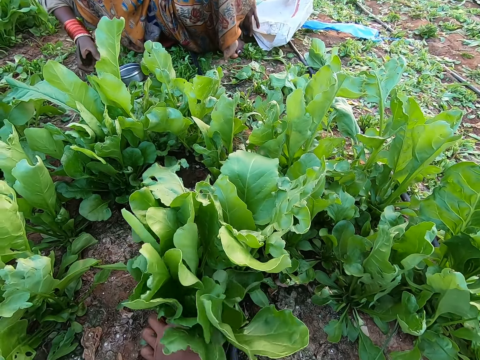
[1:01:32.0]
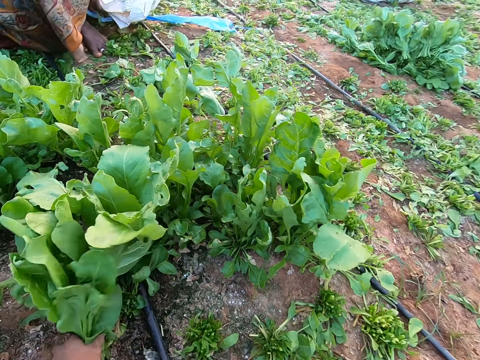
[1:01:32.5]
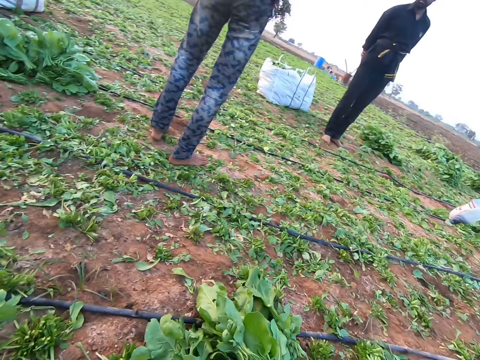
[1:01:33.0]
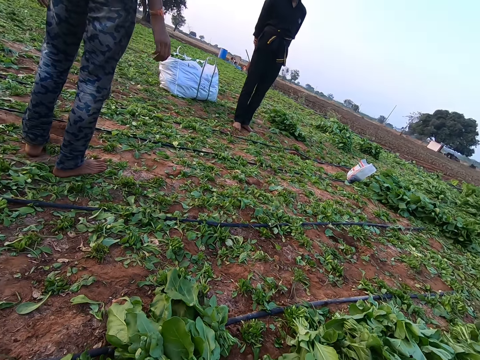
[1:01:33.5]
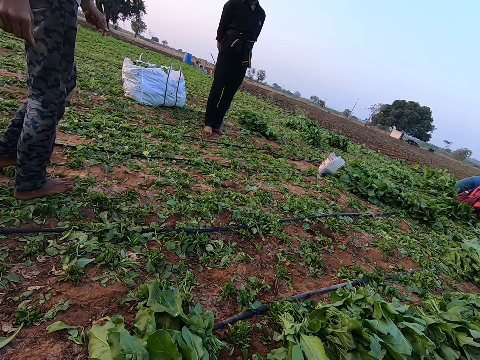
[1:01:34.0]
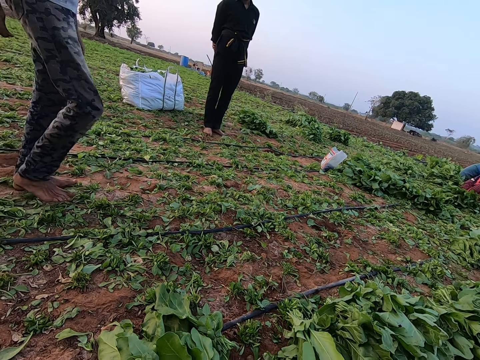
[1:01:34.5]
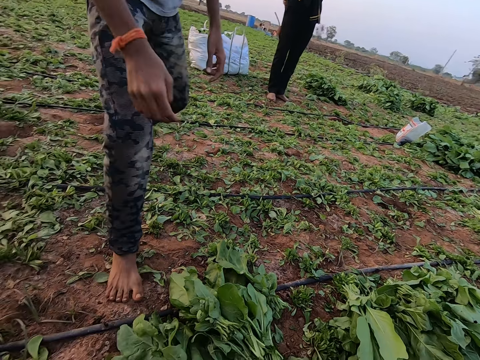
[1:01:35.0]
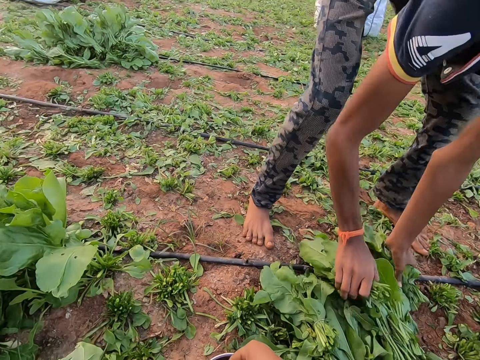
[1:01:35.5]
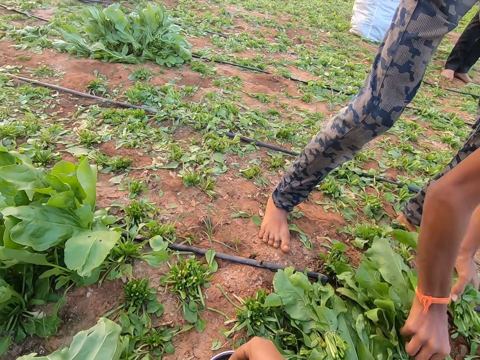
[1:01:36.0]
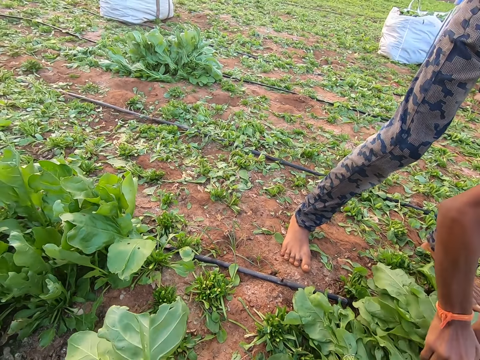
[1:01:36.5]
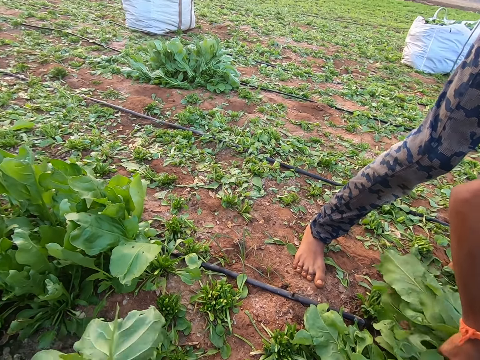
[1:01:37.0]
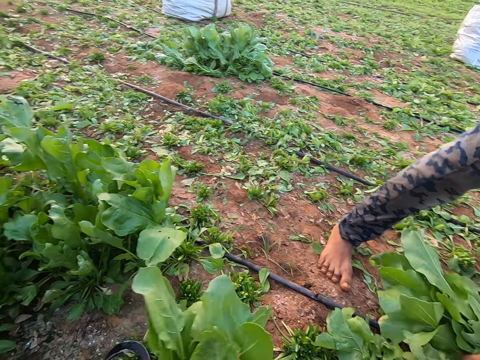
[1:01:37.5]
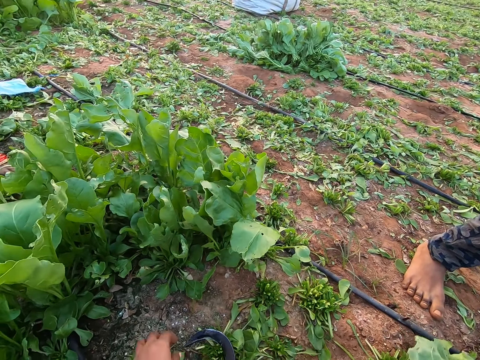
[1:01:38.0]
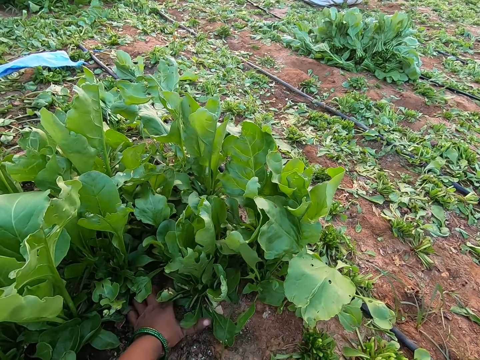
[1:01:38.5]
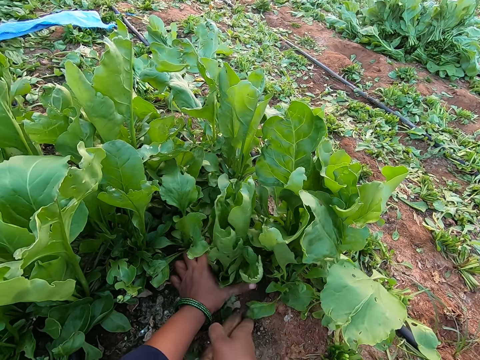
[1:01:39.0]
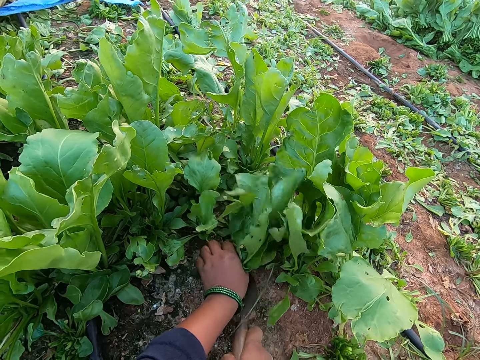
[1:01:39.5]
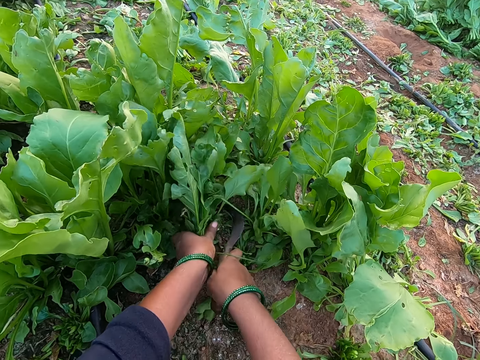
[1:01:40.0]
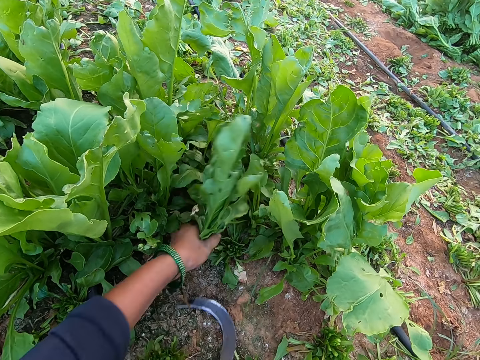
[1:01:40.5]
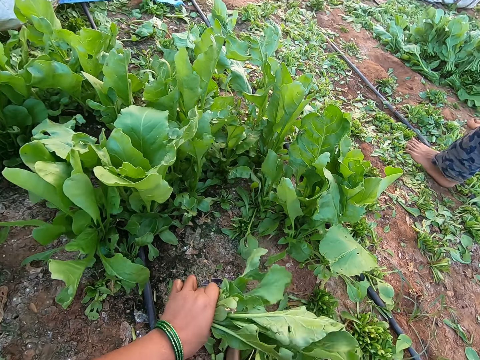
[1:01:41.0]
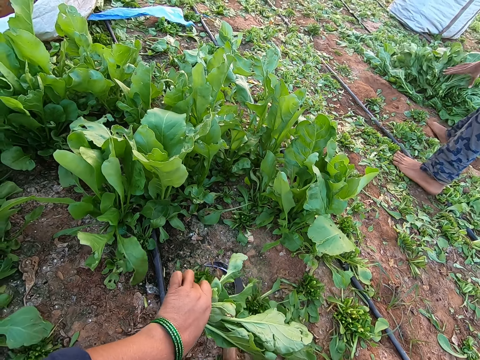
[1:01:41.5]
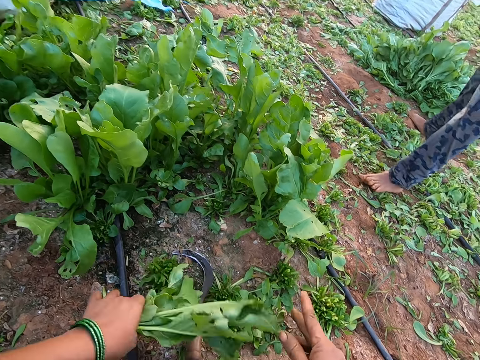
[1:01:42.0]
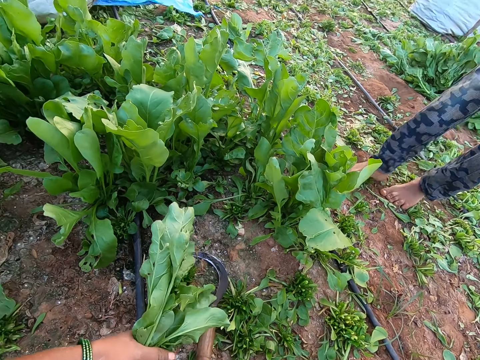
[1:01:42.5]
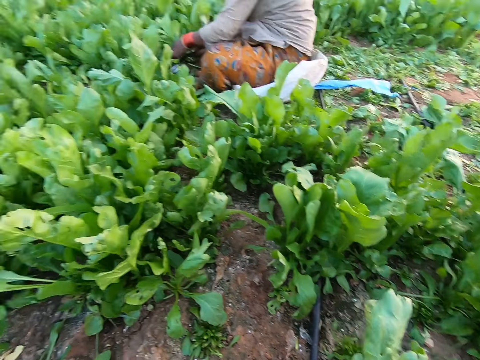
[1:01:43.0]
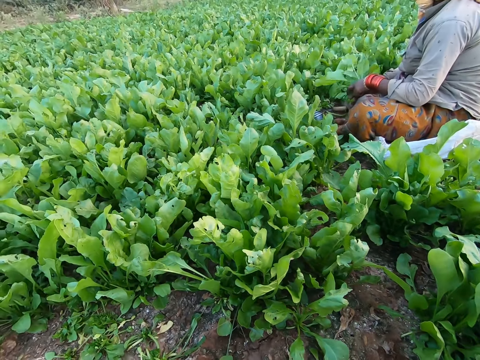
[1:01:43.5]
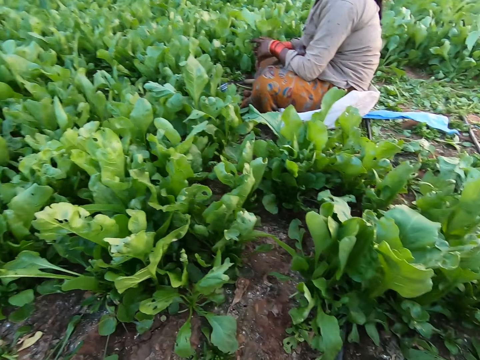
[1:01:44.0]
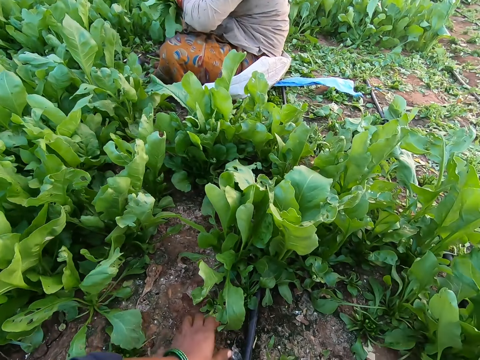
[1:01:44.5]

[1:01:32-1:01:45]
The woman picks the sickle from the ground with her right hand and adjusts the bowl on the ground with her right hand. The camera wearer cuts the bunch of spinach from the ground with the sickle in her right hand. The man picks some bunches of spinach from the bunches of spinach on the ground with both hands. The camera wearer grabs a bunch of spinach on the ground with her left hand and cuts the bunch of spinach from the ground with the sickle in her right hand. She grabs a bunch of spinach on the ground with her left hand, cuts the bunch of spinach from the ground with the sickle in her right hand and places the sickle on the ground with her right hand. The man places the bunches of spinach on the bunches of spinach on the ground with his right hand. The camera wearer picks a piece of grass from the bunch of spinach in her left hand with her right hand and places the piece of grass on the ground with her right hand. The woman adjusts a bunch of spinach in both hands.

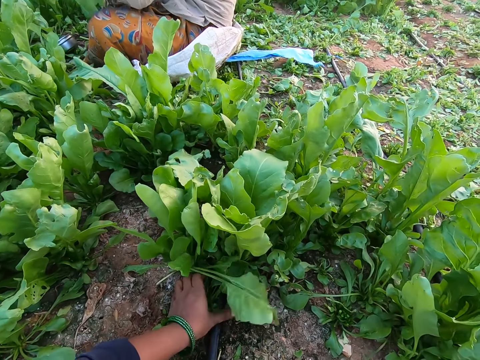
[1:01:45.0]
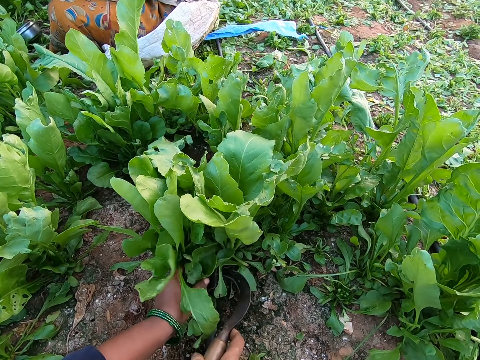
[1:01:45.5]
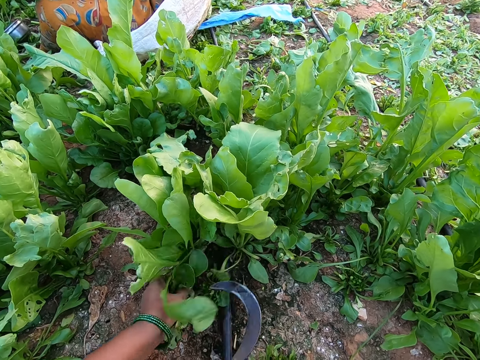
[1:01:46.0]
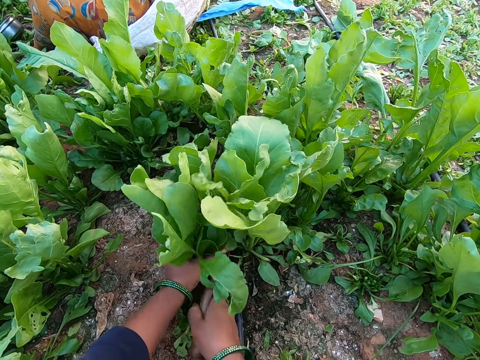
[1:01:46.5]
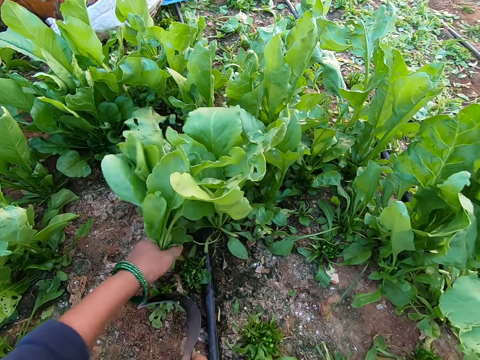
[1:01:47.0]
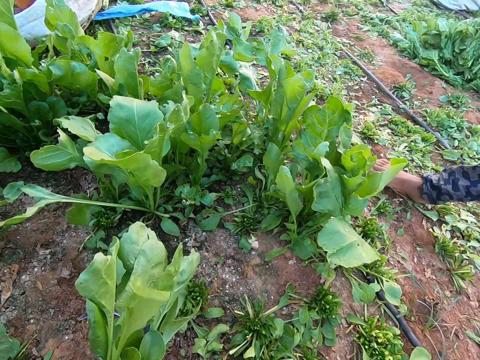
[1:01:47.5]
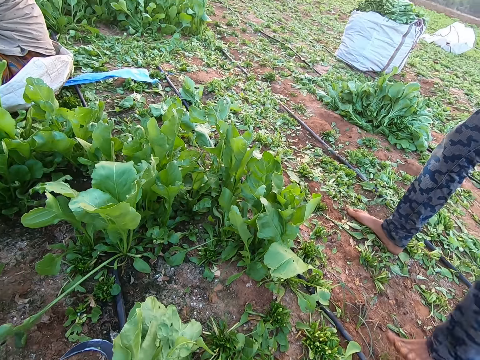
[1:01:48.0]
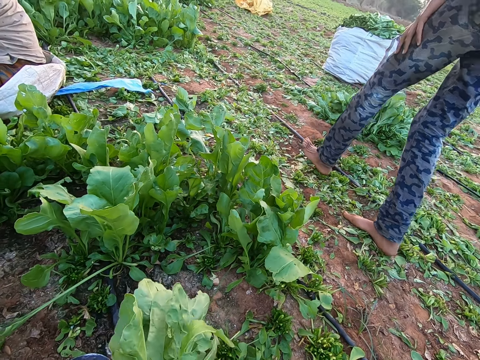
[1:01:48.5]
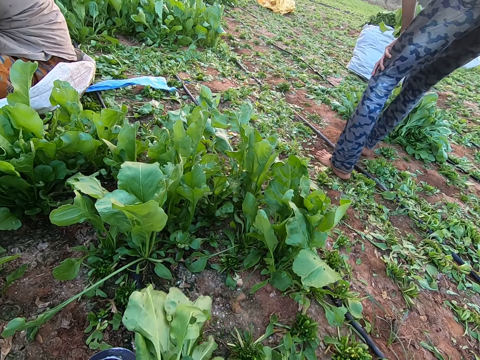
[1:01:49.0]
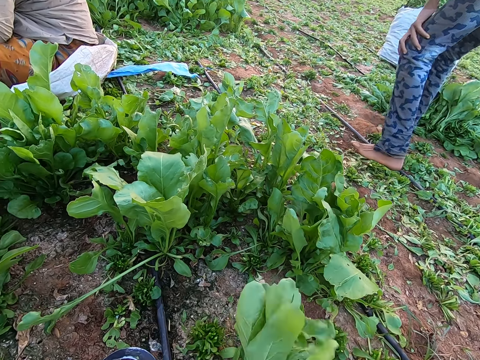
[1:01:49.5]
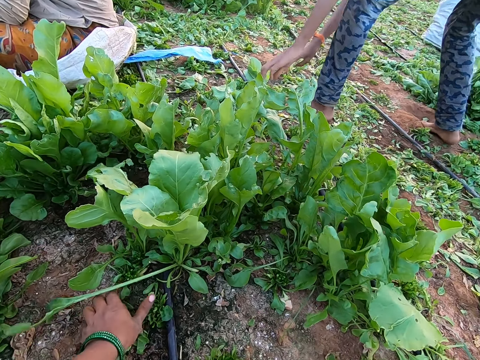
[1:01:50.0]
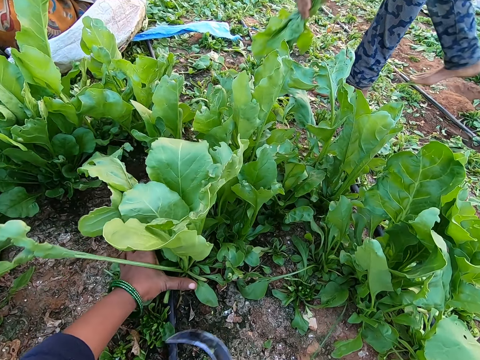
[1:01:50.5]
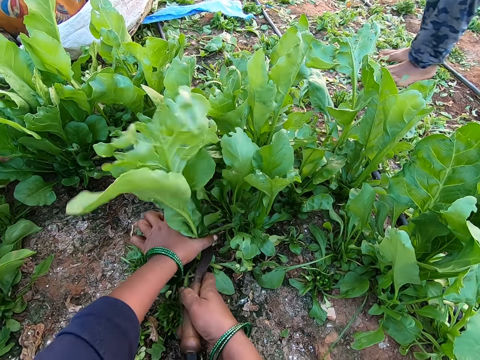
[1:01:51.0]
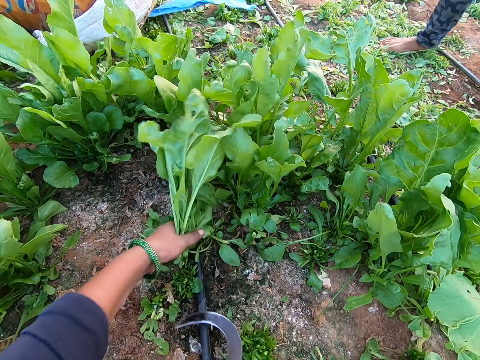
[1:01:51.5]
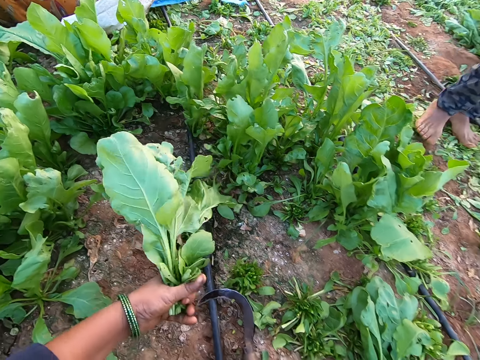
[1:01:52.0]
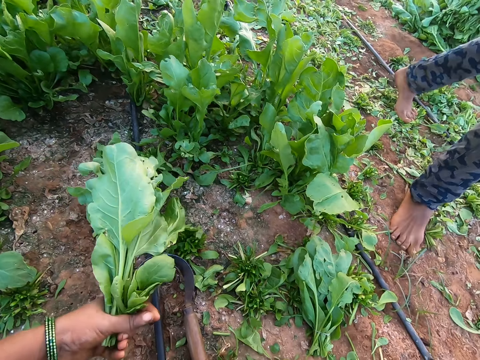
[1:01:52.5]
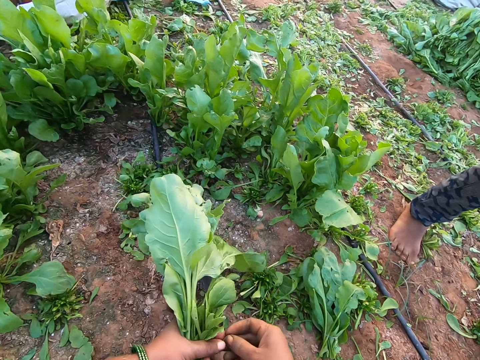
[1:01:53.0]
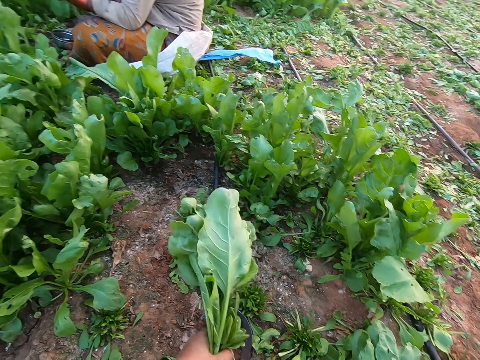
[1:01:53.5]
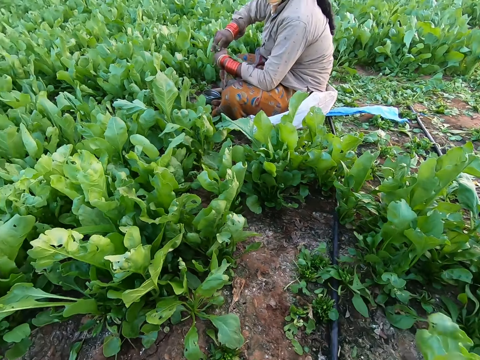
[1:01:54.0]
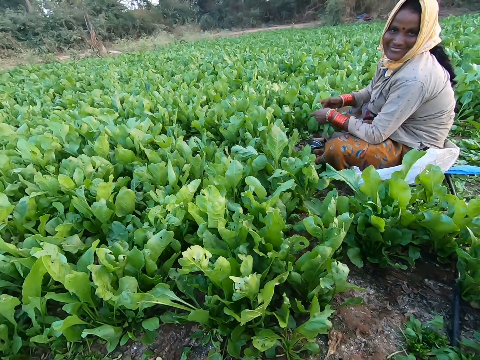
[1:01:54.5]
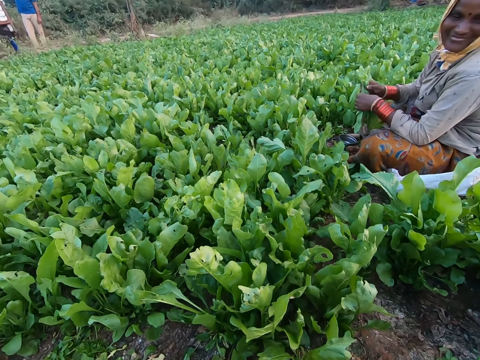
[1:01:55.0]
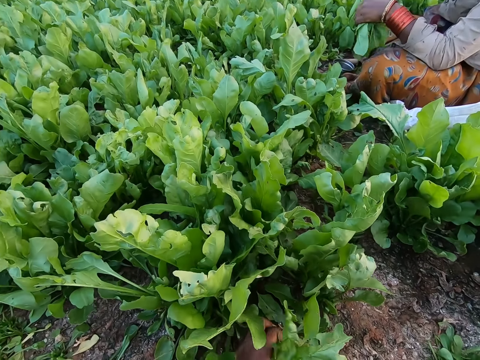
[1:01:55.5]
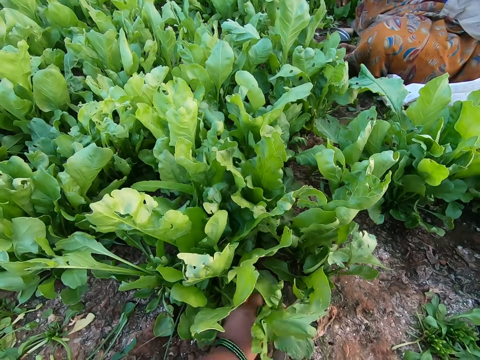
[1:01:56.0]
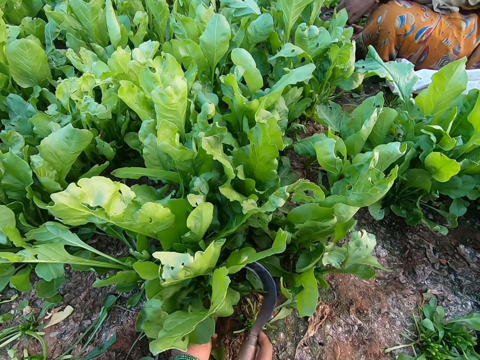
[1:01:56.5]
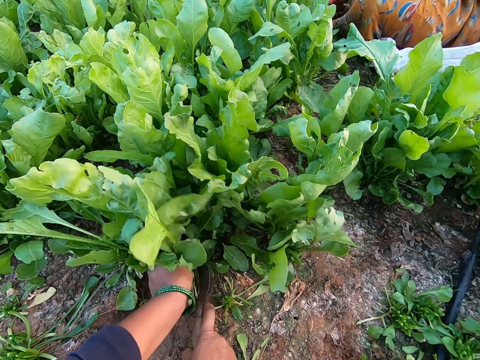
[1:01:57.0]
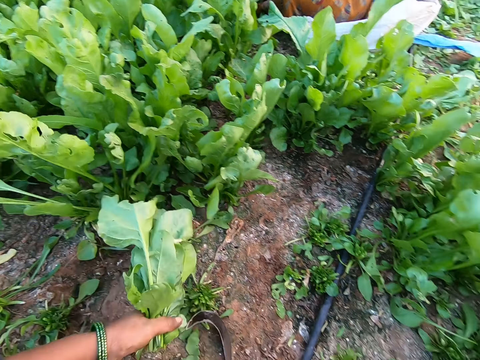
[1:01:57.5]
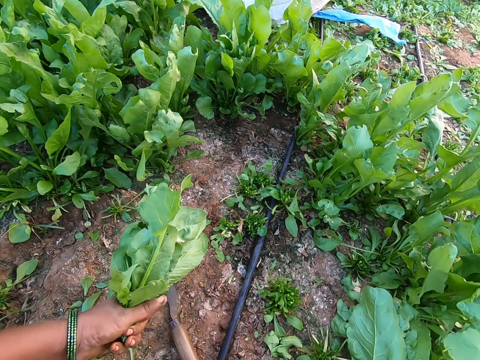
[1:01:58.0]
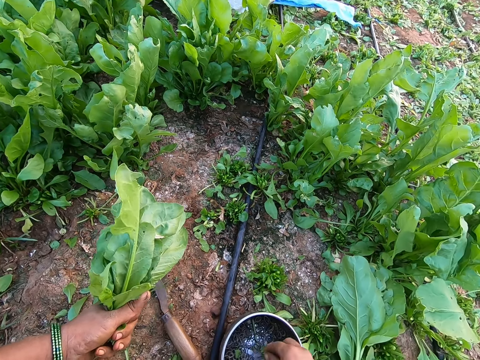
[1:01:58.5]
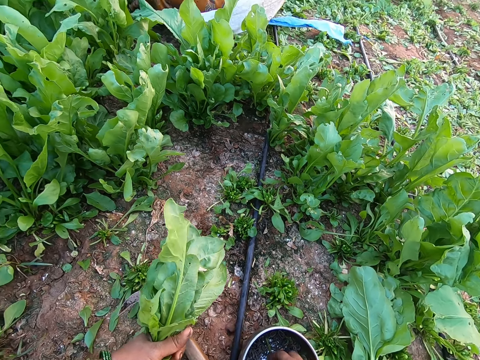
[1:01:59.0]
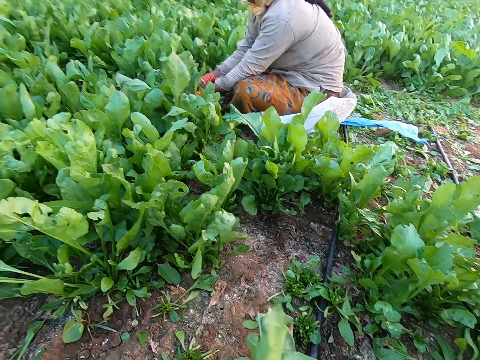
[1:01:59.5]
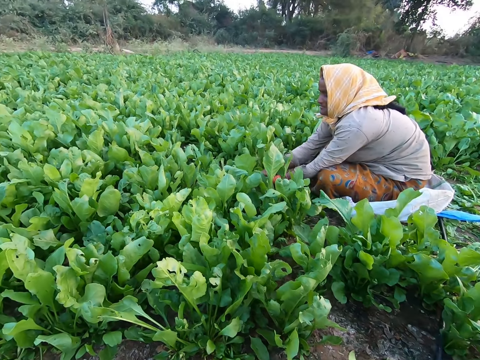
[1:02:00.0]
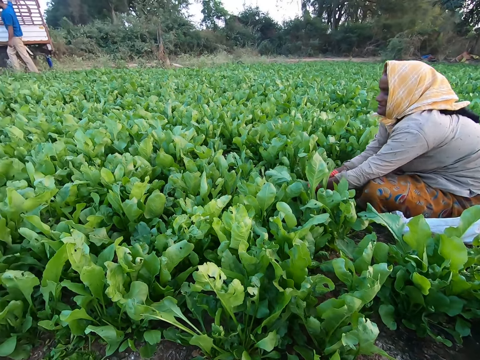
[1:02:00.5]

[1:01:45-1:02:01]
The camera wearer grabs a bunch of spinach on the ground with her left hand and cuts the bunch of spinach from the ground with the sickle in her right hand. She grabs a bunch of spinach on the ground with her left hand, cuts the bunch of spinach from the ground with the sickle in her right hand and places the sickle on the ground with her right hand. The man places some bunches of spinach on the bunches of spinach on the ground with his right hand. The camera wearer ties the kales with a rubber band. The man picks some bunches of spinach from the ground with both hands. The camera wearer grabs a bunch of spinach on the ground with her left hand, cuts the bunch of spinach from the ground with the sickle in her right hand and places the sickle on the ground with her right hand. She ties the bunch of spinach in her left hand with a rubber band in her right hand. The woman ties the bunch of spinach in her left hand with a rubber band in her right hand. The camera wearer grabs a bunch of spinach on the ground with her left hand. The woman places the bunch of spinach on the ground with her left hand. The camera wearer cuts the bunch of spinach from the ground with the sickle in her right hand and places the sickle on the ground with her right hand. She moves the bowl on the ground with her right hand and picks a rubber band from the bowl on the ground with her right hand. The woman grabs a bunch of spinach on the ground with her left hand.
